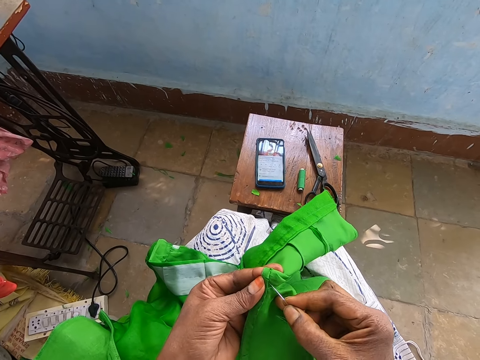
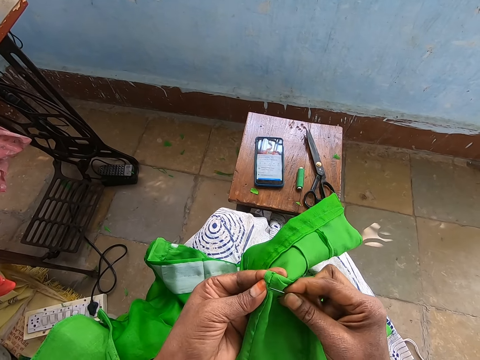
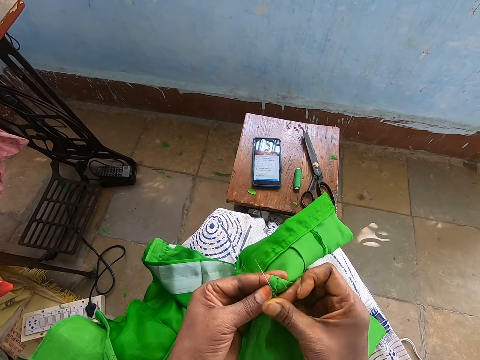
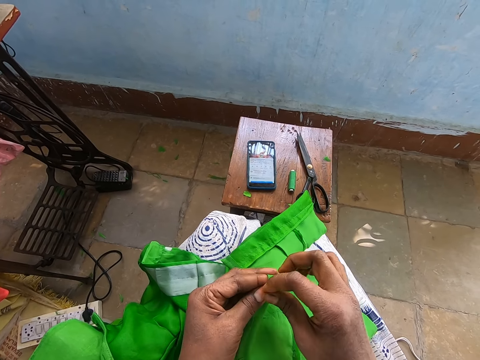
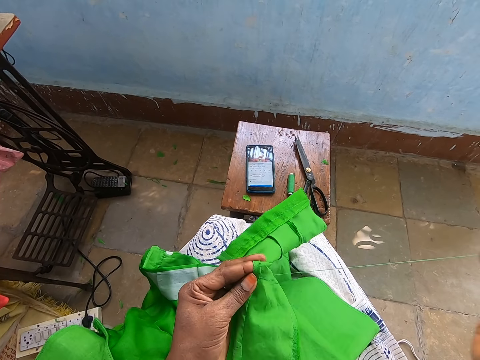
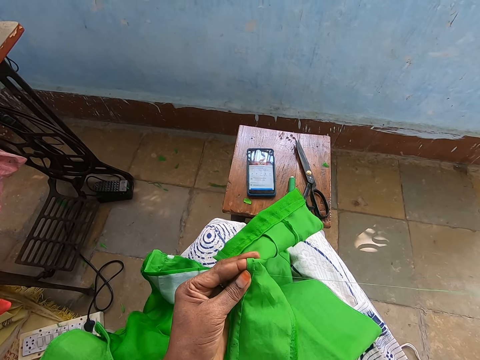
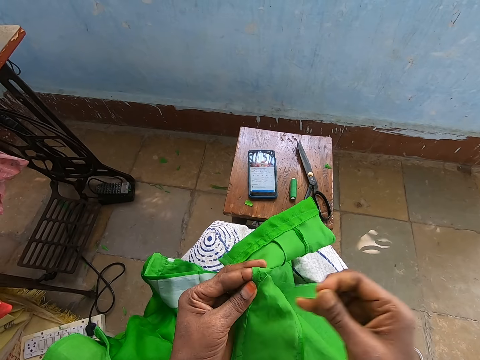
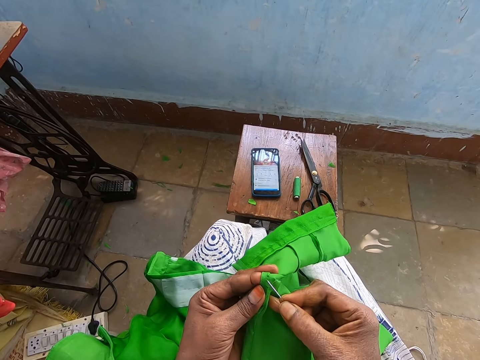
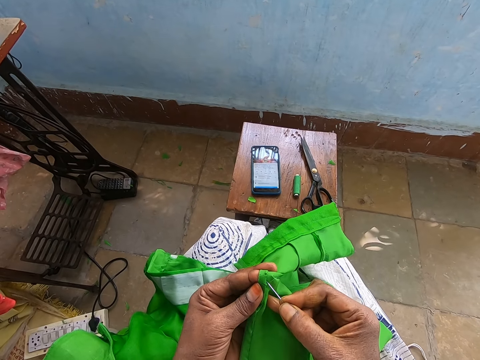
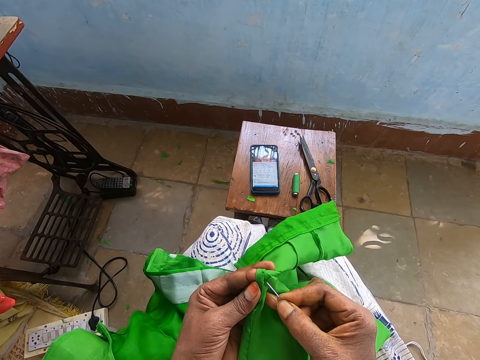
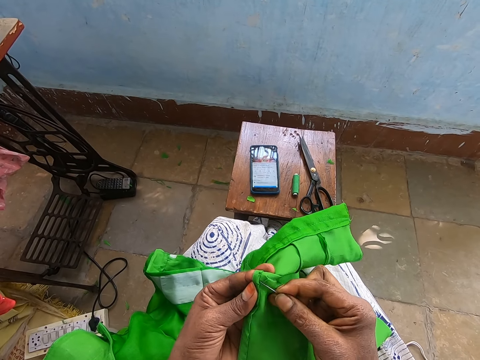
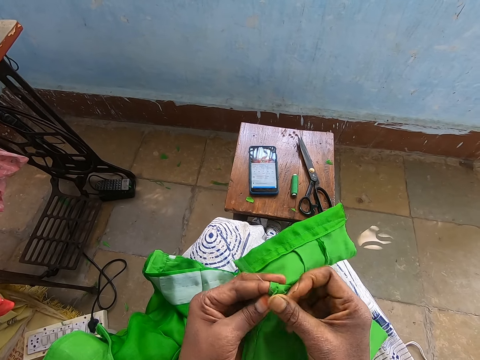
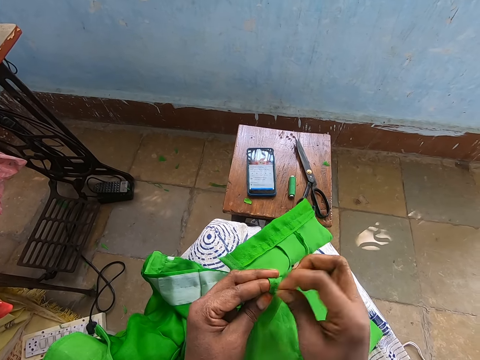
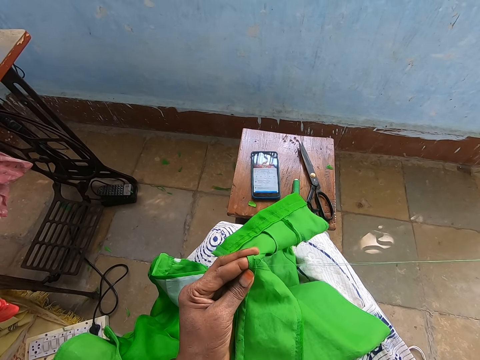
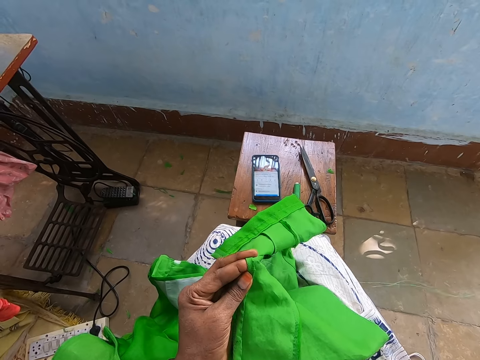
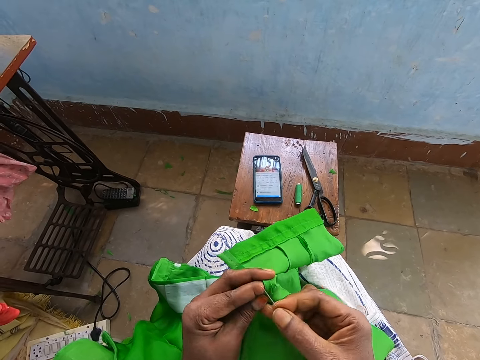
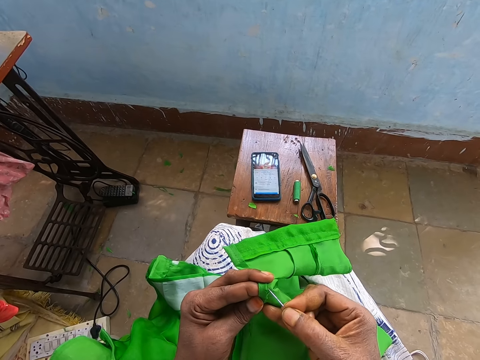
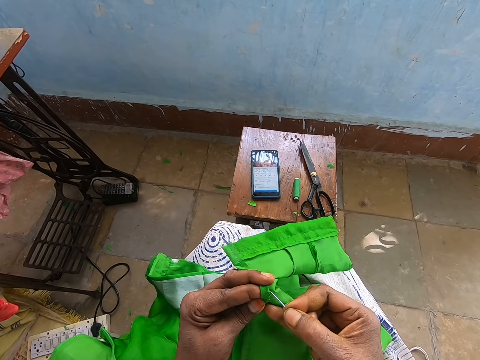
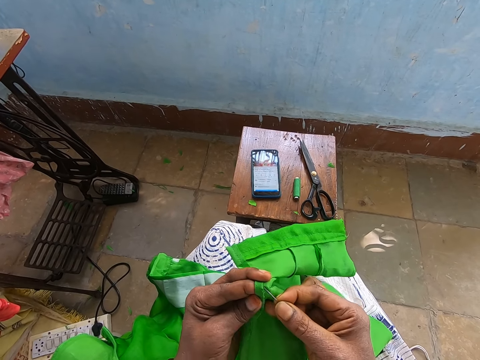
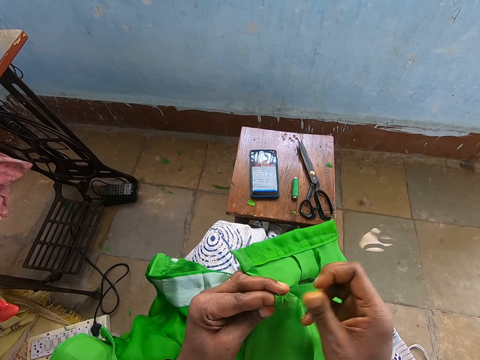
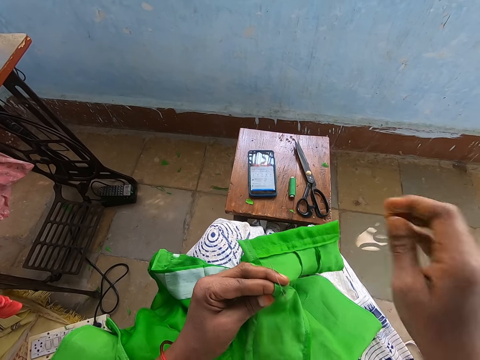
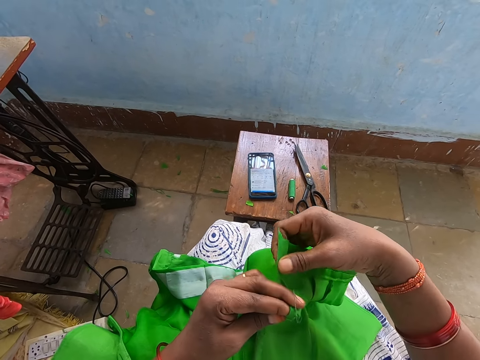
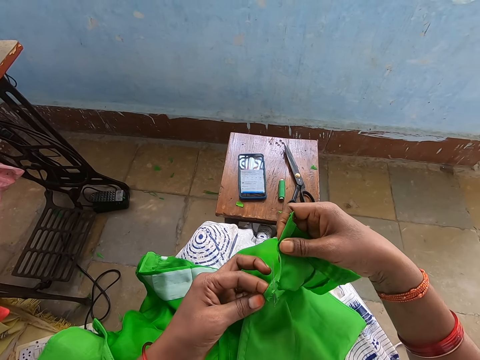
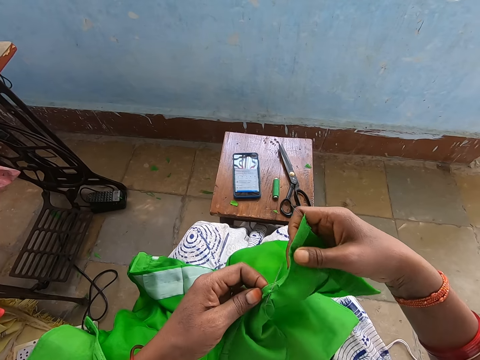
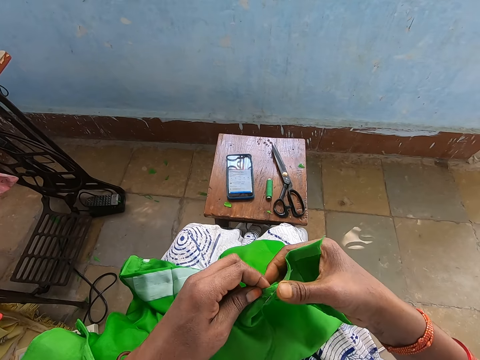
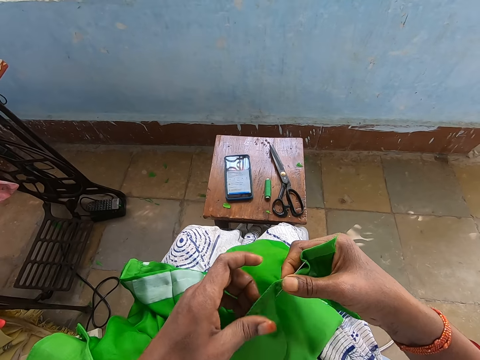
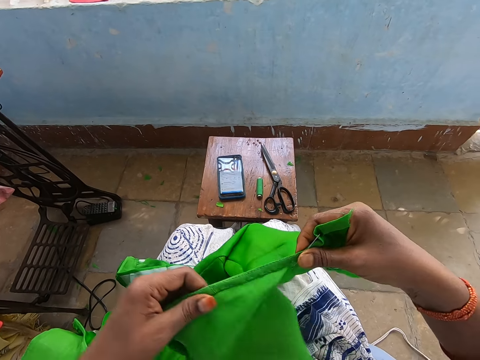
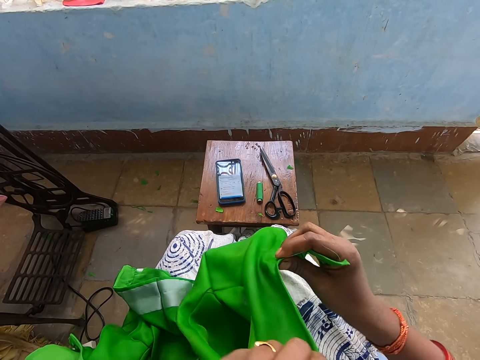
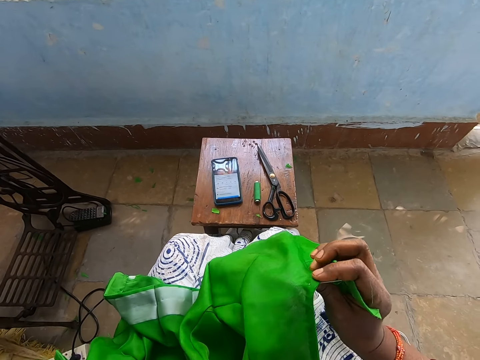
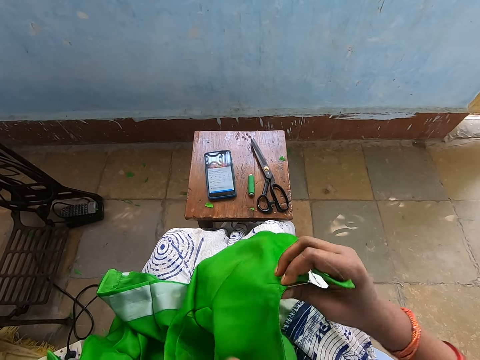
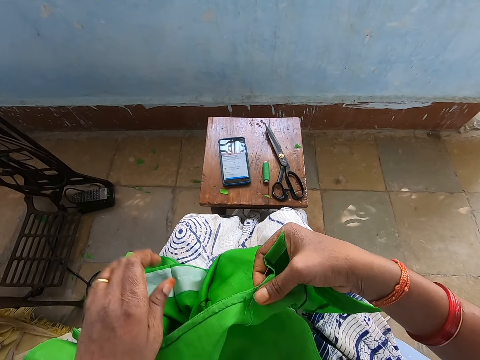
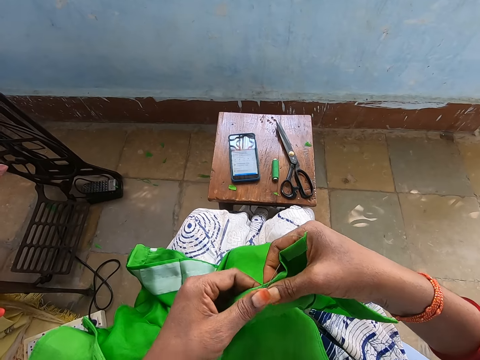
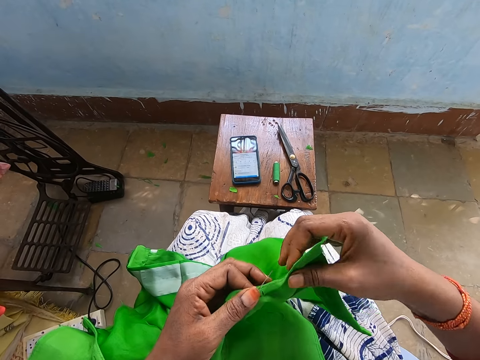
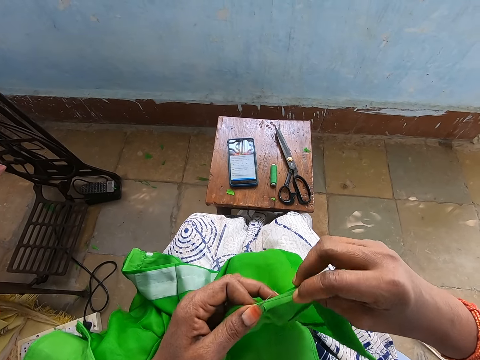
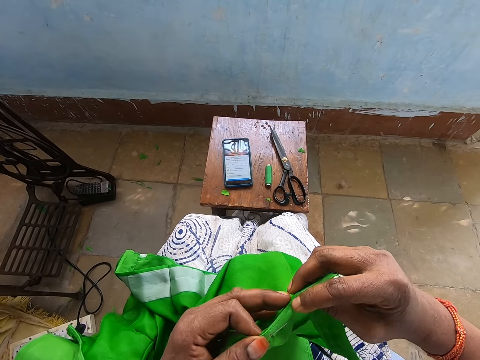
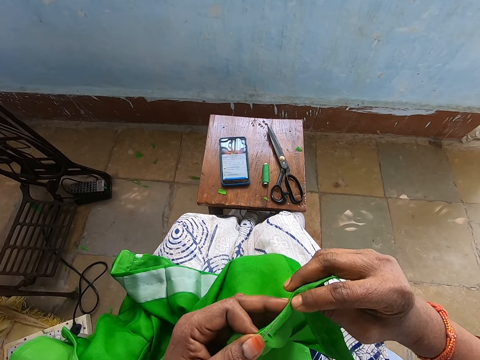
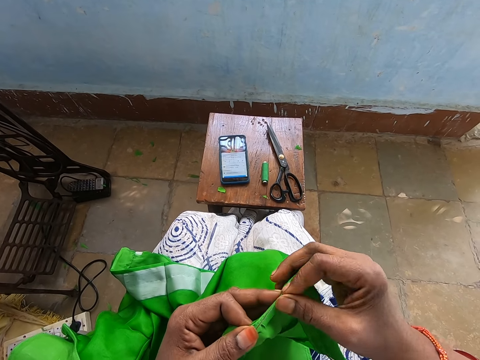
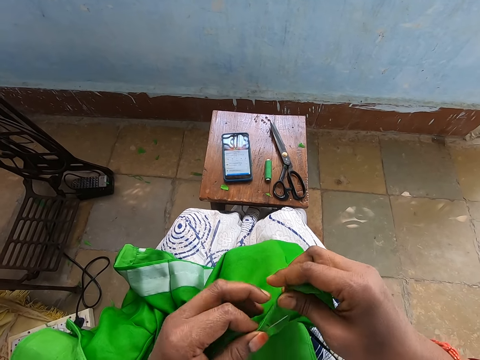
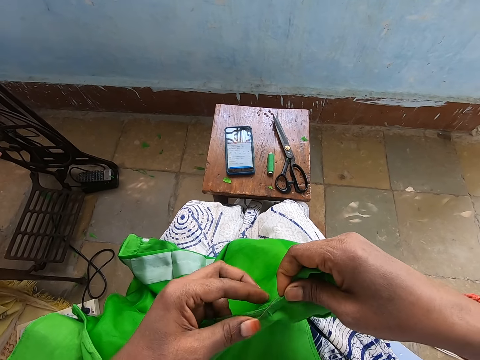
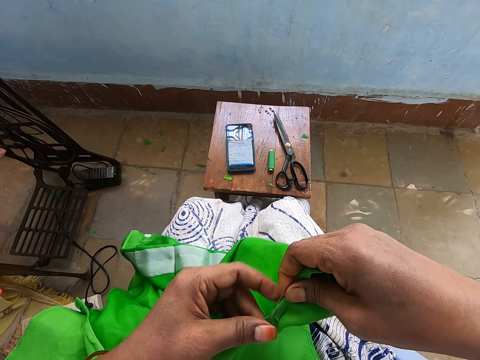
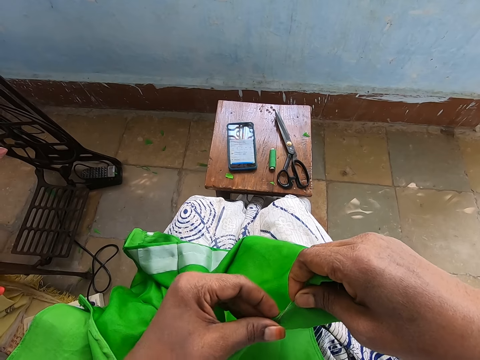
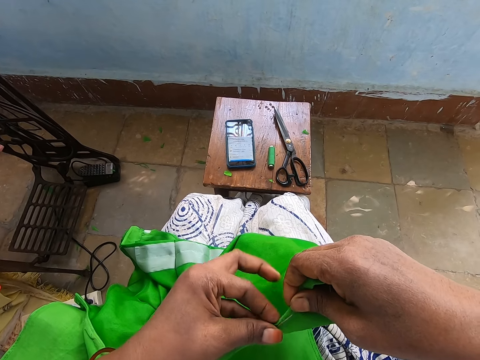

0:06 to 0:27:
The camera wearer sews the cloth. They hold the cloth with both hands. They move the cloth. They look at the cloth. They fold the edge of the cloth. They stretch the cloth.

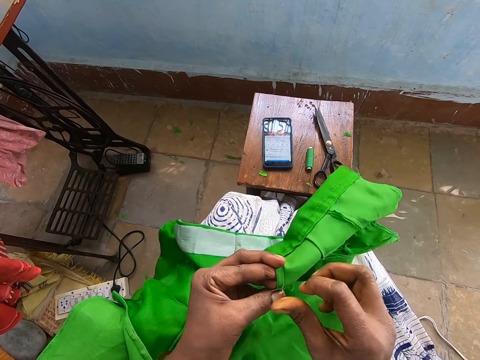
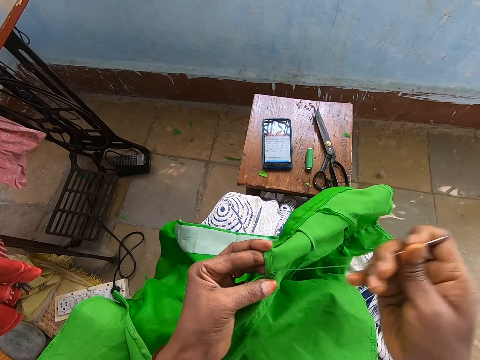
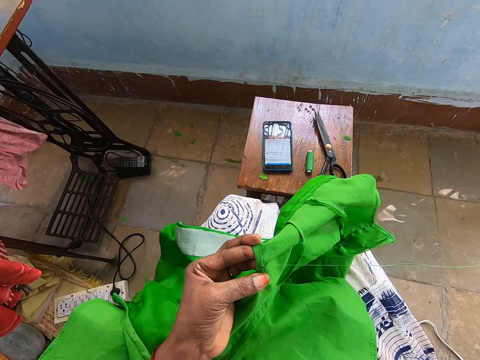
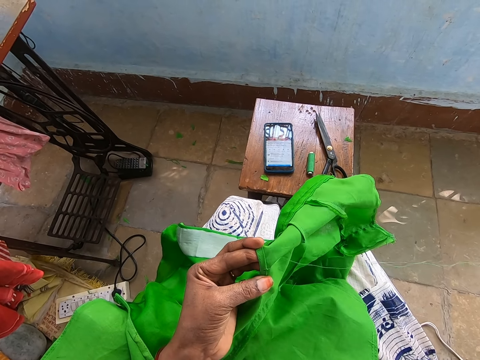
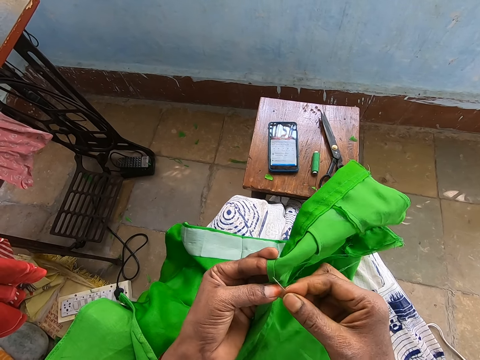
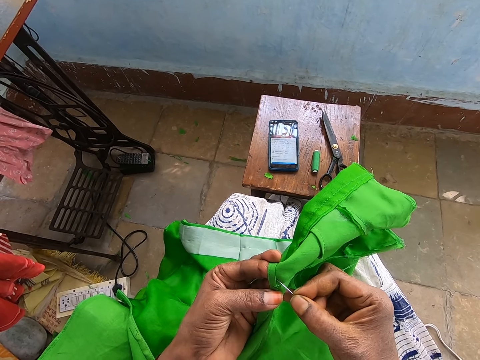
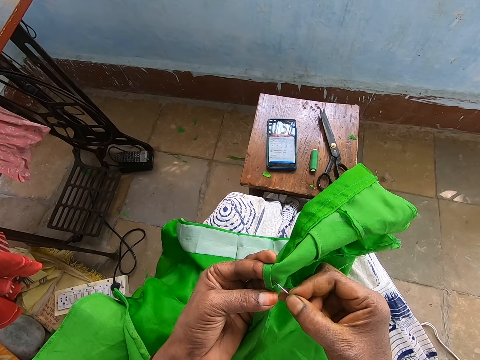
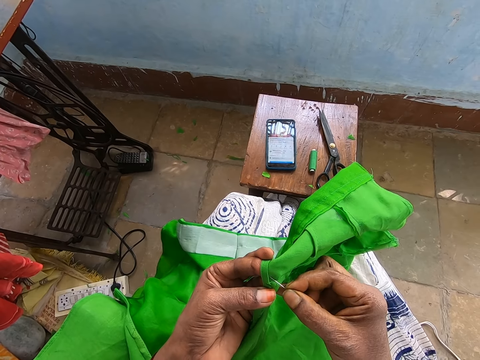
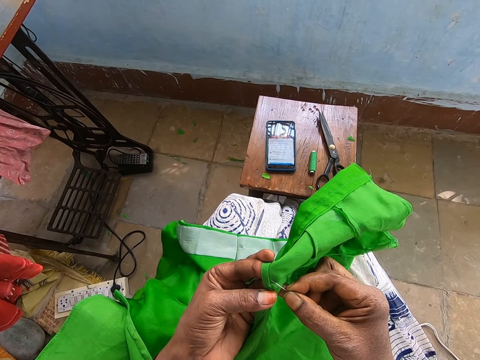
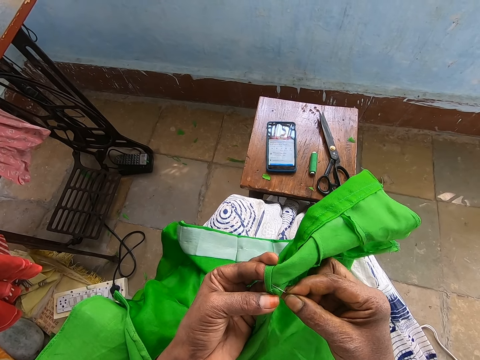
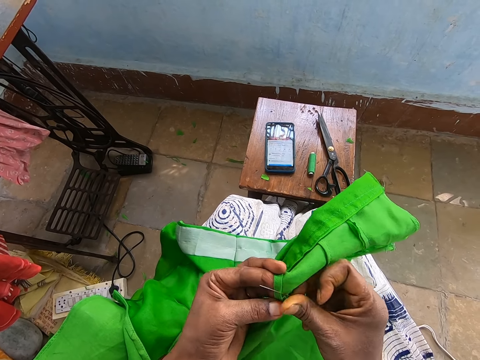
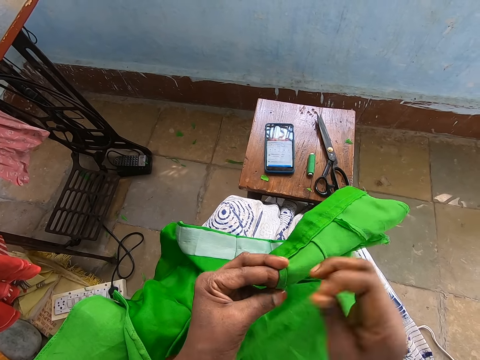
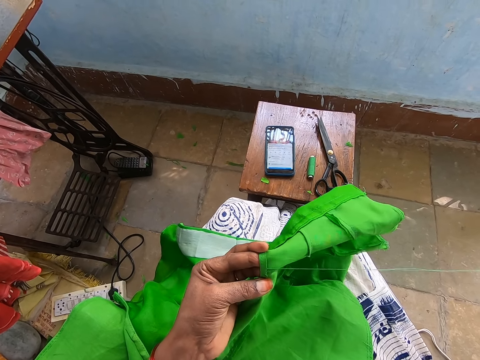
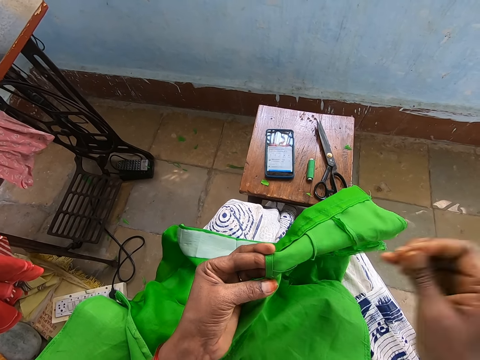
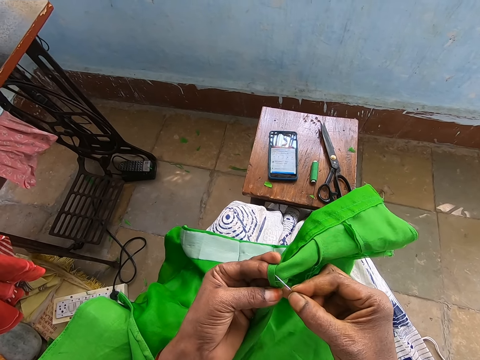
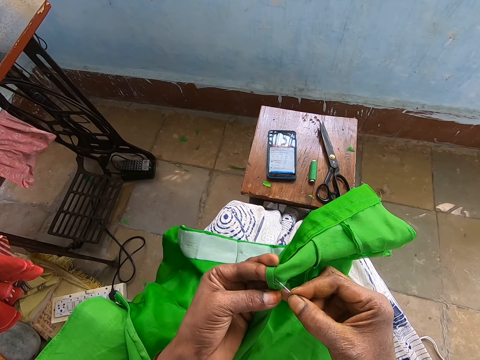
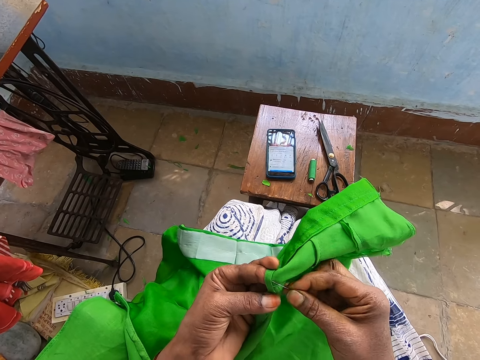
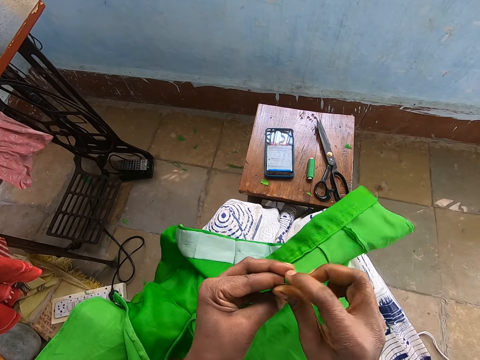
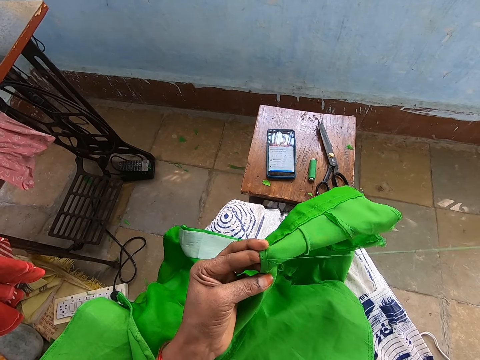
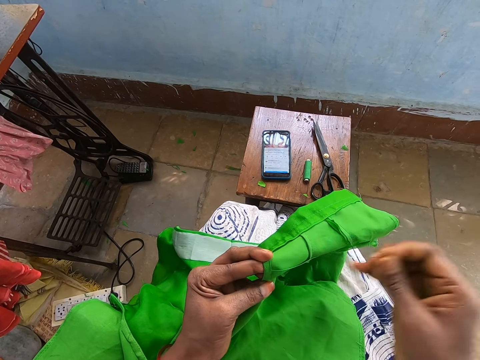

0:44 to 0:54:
The camera wearer sews the cloth.
